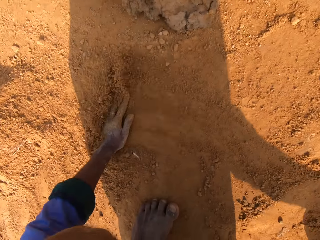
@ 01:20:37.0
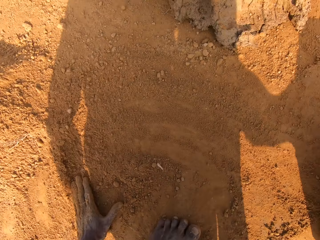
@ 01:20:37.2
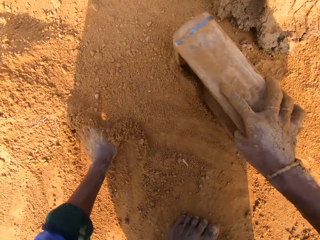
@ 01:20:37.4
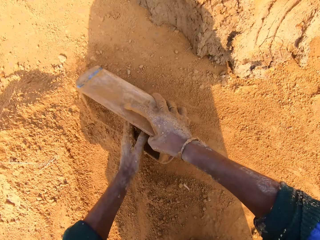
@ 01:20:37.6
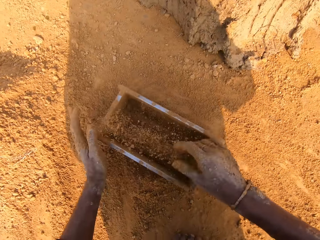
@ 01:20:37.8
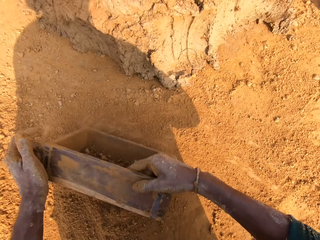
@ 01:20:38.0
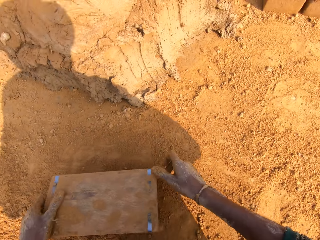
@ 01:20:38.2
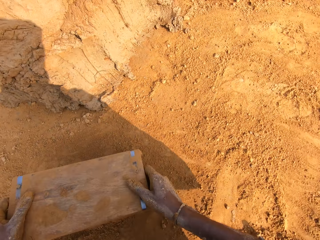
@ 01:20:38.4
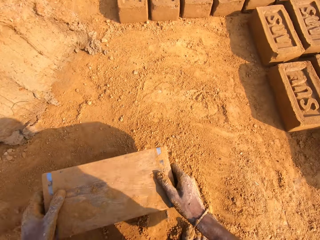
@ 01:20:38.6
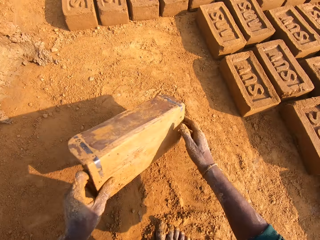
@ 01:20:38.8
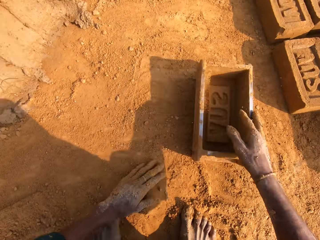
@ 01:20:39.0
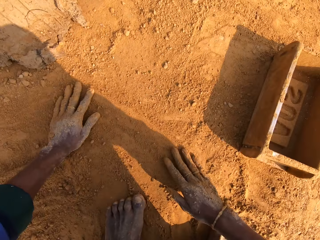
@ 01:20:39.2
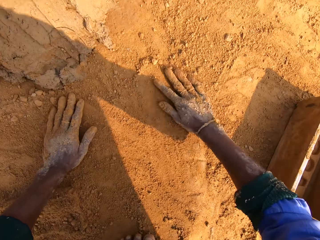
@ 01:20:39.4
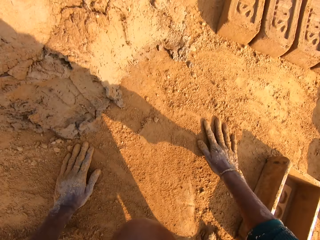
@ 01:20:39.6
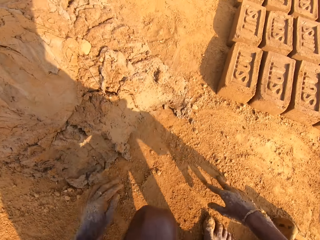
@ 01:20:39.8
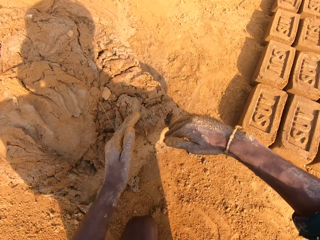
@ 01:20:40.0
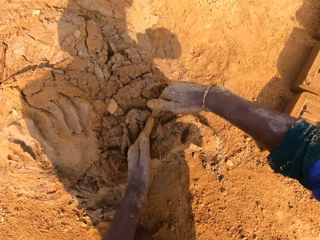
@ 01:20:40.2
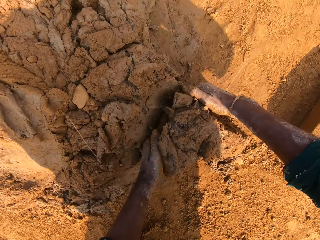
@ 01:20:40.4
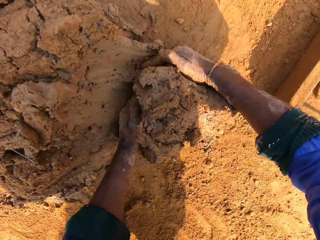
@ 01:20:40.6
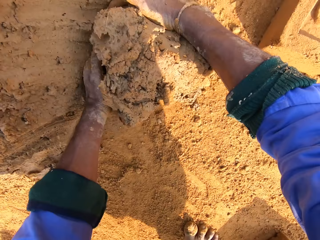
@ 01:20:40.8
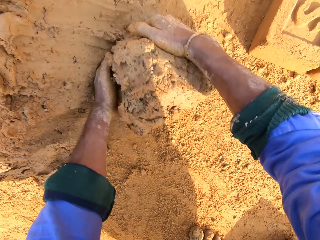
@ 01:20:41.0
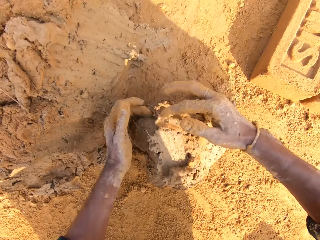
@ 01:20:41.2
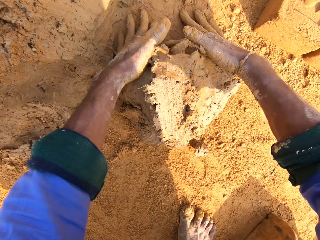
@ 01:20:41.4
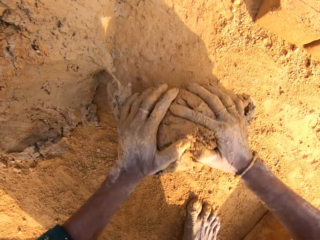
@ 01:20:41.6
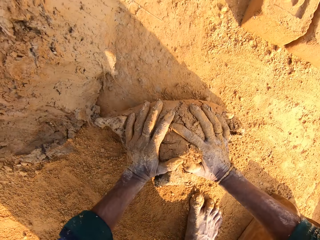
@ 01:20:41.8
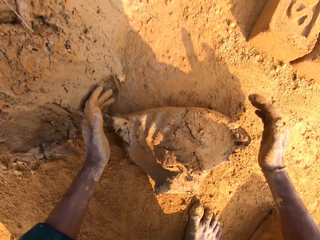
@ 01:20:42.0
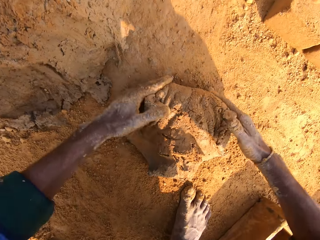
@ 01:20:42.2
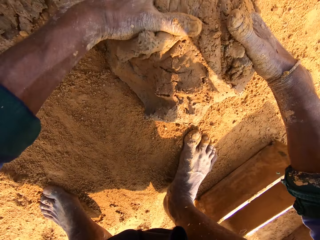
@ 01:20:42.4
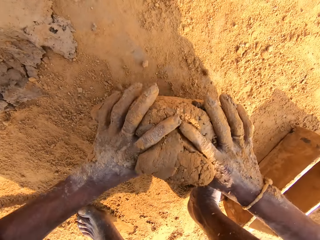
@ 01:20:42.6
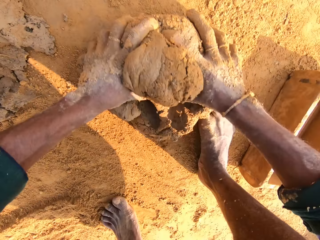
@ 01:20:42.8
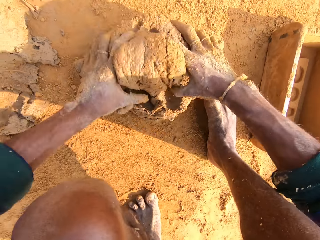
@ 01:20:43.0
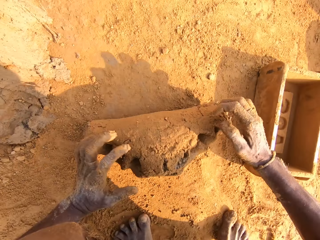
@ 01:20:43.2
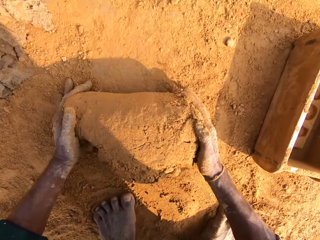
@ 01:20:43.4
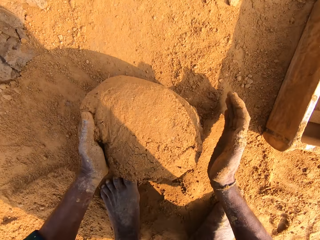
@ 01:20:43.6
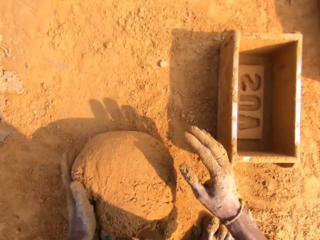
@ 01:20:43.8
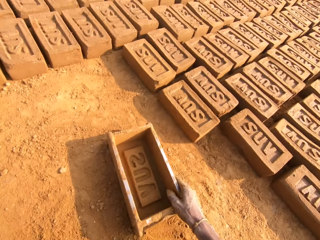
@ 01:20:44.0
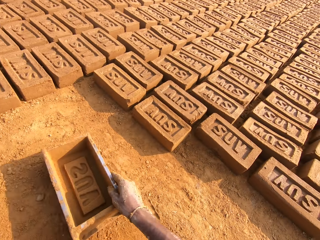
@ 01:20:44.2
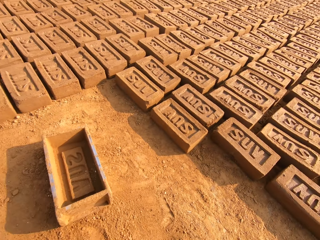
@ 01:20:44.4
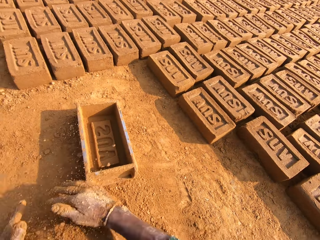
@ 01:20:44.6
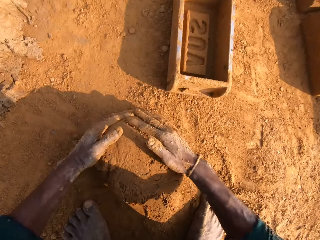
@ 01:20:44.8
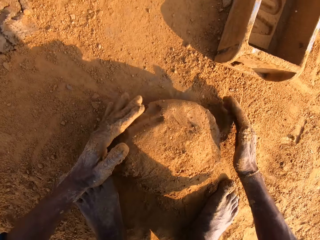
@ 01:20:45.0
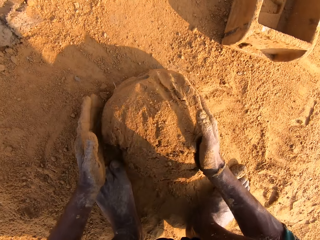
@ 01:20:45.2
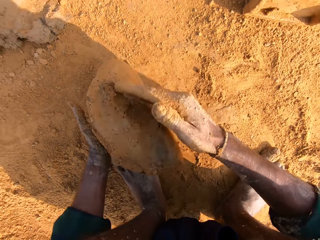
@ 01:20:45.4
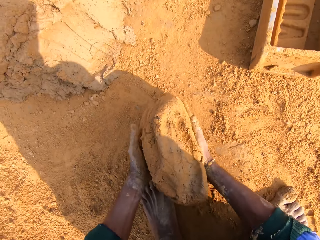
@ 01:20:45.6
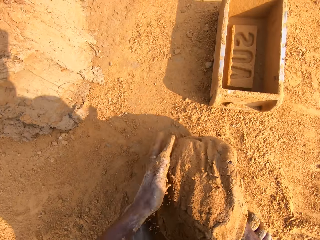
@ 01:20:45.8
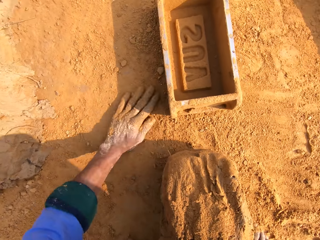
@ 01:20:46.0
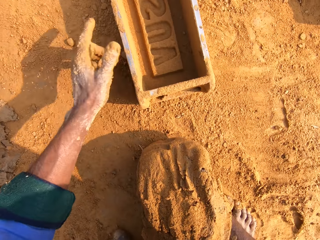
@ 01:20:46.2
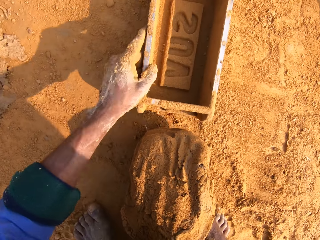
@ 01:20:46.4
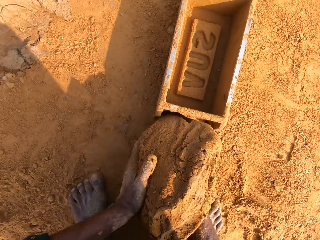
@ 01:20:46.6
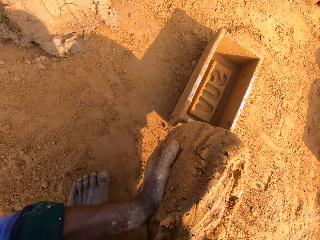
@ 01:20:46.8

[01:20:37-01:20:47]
The camera wearer puts sand into the clay mold. They remove sand from the clay mold. They scoop the clay. They cut mud with their hands. They roll the clay.

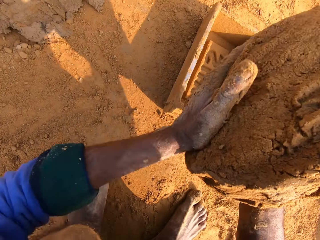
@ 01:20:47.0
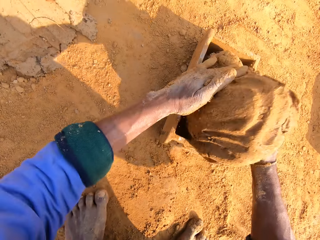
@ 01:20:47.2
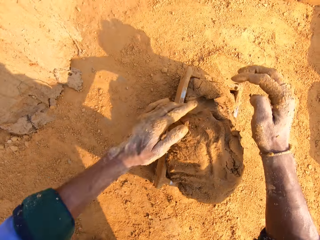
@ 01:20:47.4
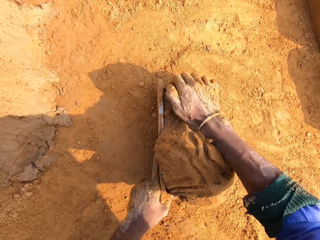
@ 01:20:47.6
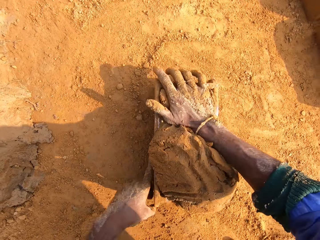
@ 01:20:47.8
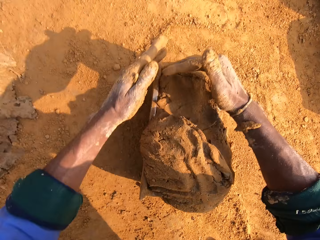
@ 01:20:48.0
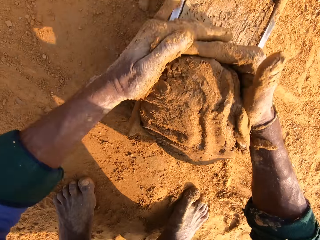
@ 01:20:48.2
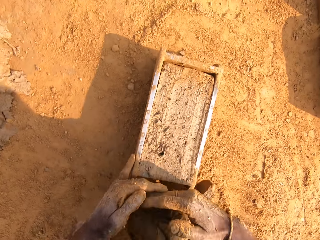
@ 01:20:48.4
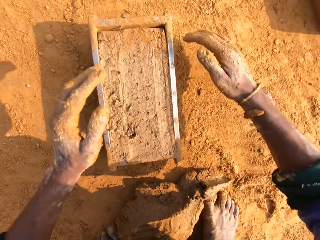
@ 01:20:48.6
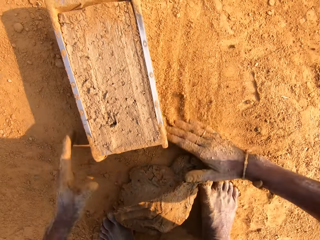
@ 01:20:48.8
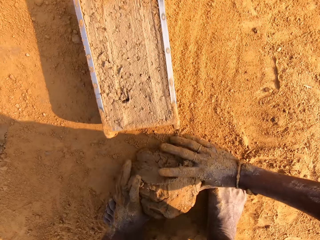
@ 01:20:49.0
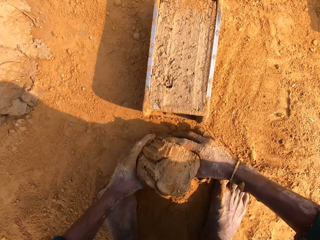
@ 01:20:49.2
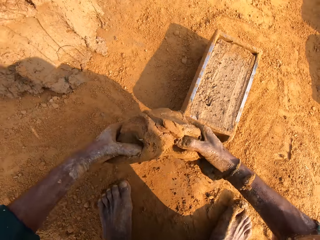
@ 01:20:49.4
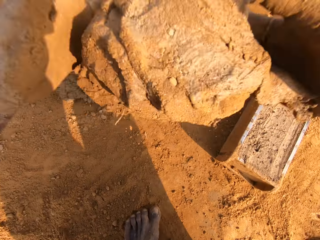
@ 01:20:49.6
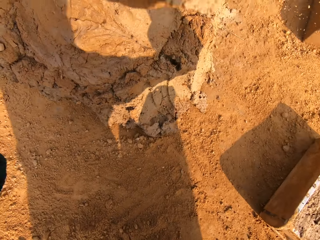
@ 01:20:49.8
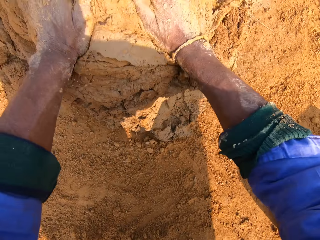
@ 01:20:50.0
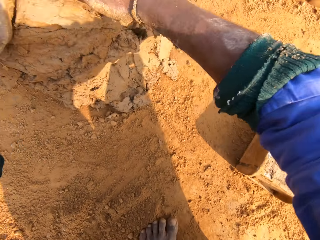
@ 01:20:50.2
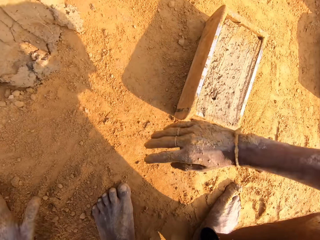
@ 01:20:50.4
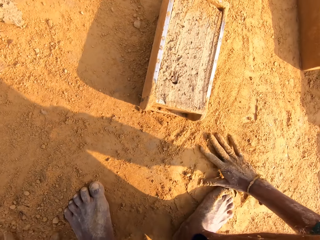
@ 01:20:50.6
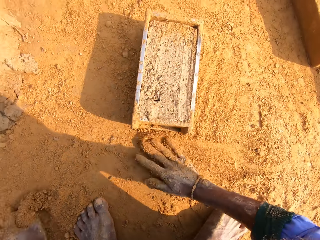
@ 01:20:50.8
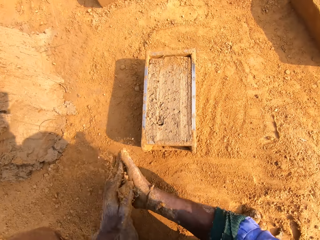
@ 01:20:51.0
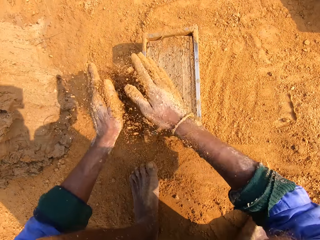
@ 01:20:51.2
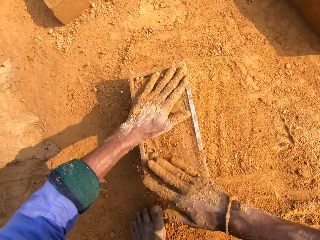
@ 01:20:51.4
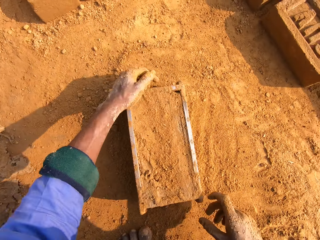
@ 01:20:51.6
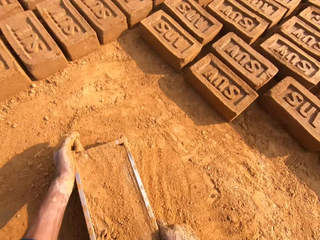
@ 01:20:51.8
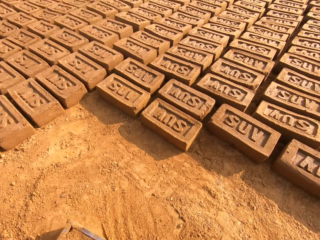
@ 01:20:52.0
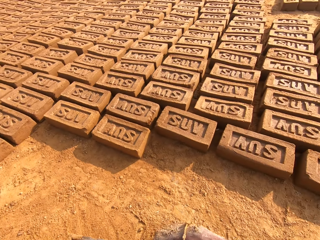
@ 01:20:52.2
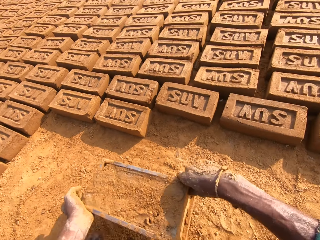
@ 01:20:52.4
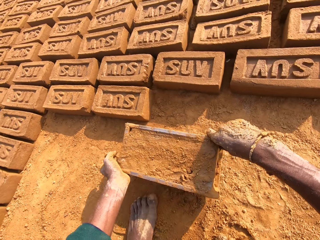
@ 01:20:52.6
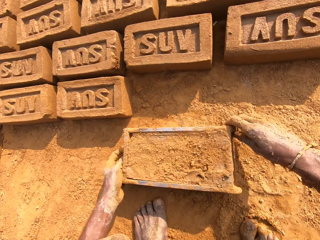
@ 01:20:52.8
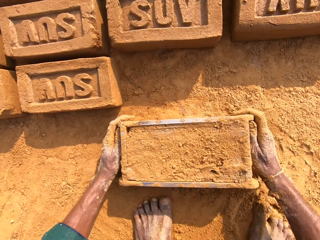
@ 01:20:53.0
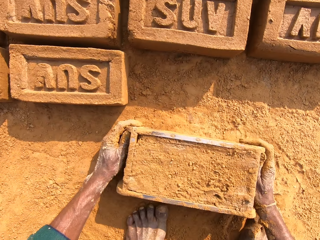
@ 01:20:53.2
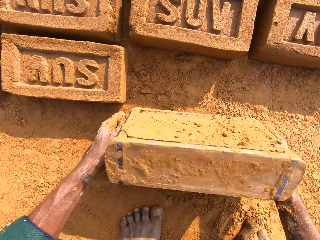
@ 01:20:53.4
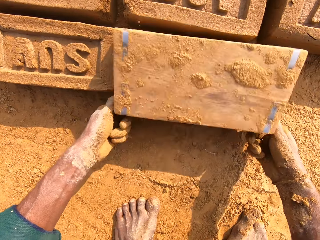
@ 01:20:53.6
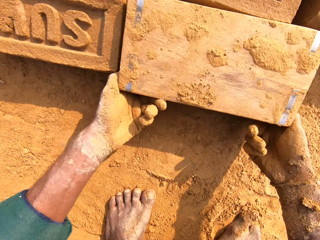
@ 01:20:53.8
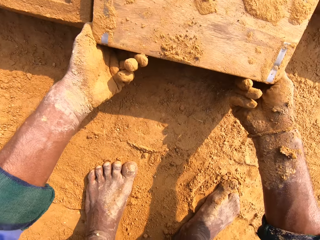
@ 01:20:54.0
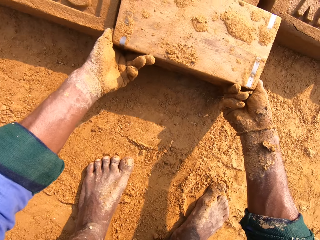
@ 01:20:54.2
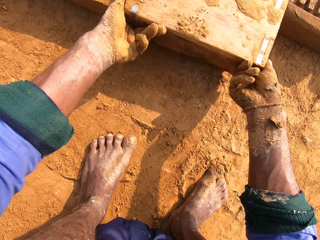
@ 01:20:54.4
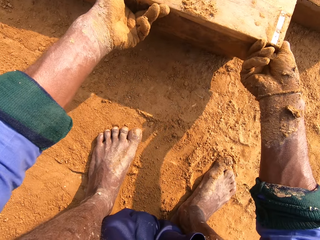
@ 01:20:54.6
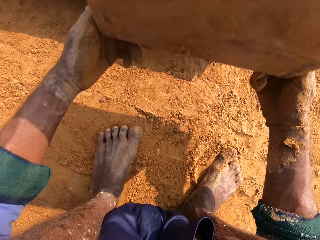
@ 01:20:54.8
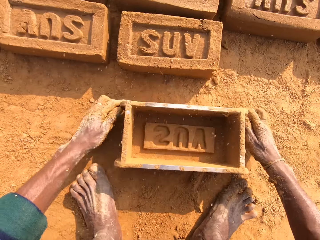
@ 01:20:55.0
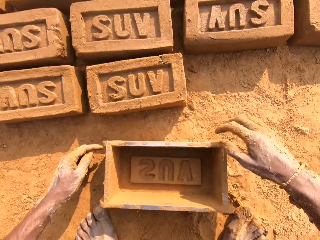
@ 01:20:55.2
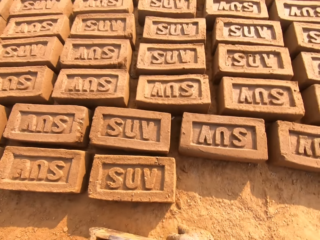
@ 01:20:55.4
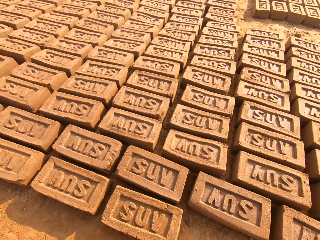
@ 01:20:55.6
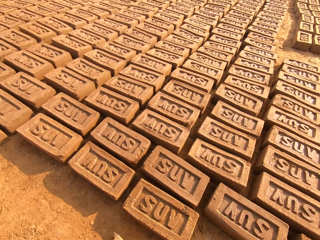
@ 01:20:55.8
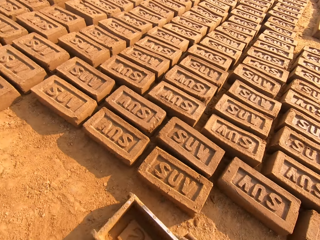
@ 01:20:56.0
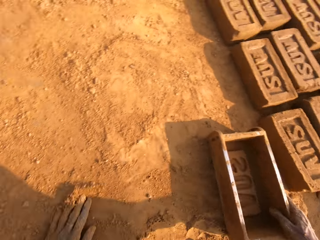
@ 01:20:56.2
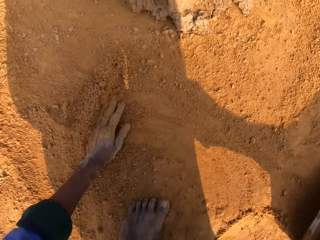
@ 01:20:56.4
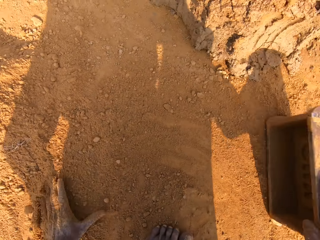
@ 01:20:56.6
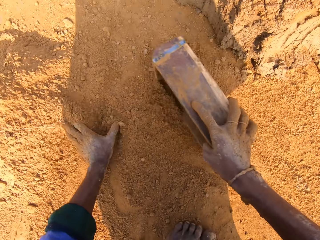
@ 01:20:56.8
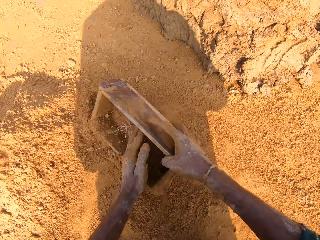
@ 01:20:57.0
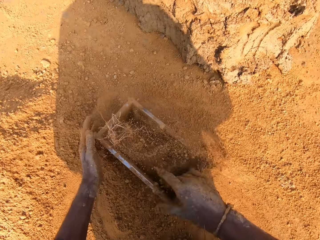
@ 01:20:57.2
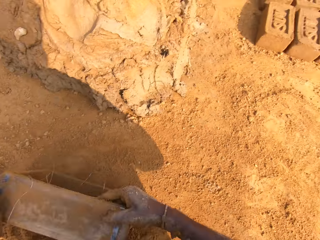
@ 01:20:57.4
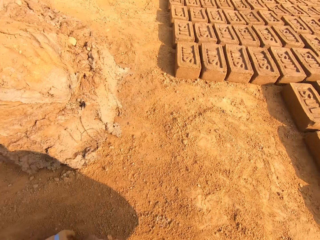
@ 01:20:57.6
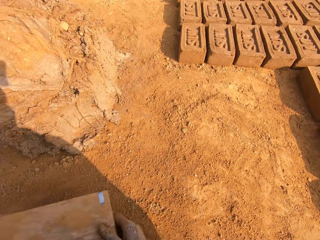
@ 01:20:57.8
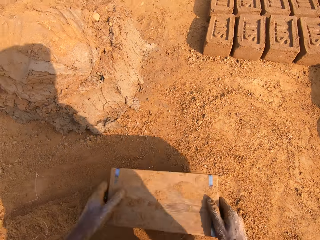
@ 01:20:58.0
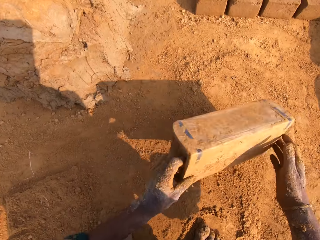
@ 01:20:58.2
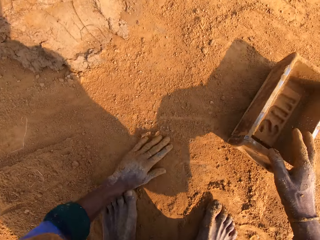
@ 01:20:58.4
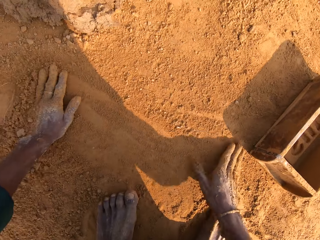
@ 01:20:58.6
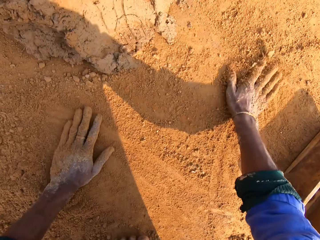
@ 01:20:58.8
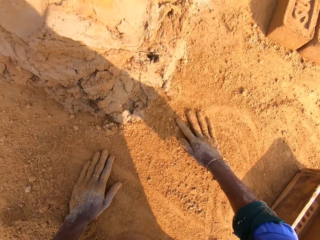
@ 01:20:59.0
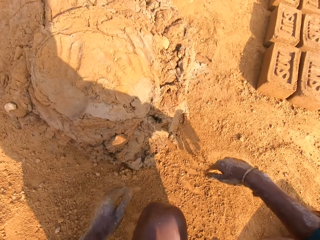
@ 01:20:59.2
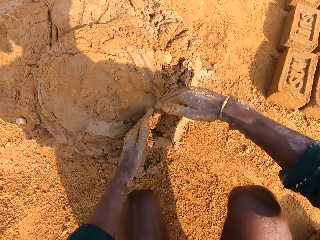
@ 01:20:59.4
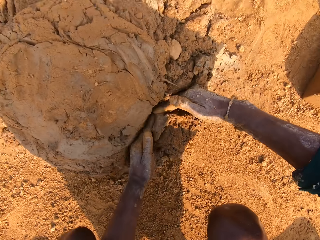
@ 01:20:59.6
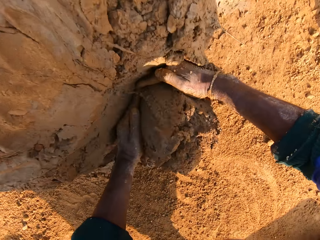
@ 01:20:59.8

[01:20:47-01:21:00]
The camera wearer puts the clay in the brick mold. They remove excess clay. They put back the clay. They put sand on the clay mold. They put the clay brick on the ground. They put sand into the clay mold. They remove sand from the clay mold.
